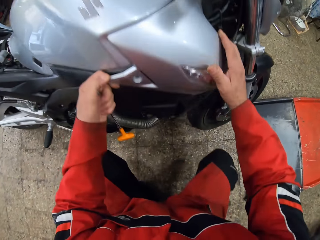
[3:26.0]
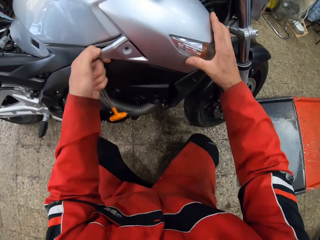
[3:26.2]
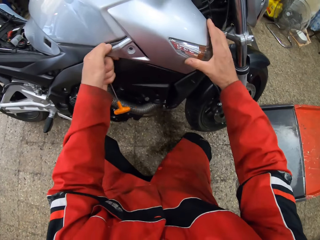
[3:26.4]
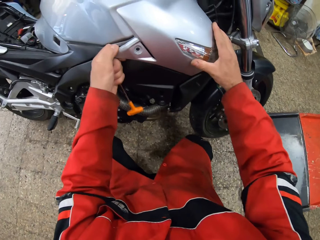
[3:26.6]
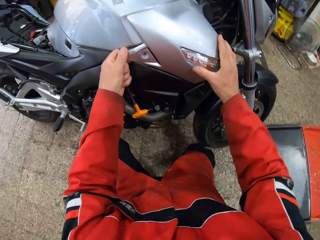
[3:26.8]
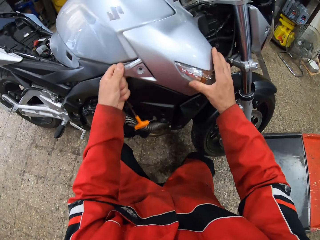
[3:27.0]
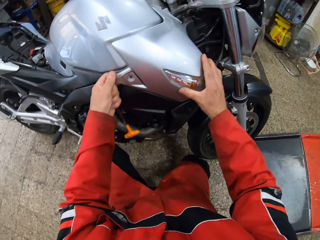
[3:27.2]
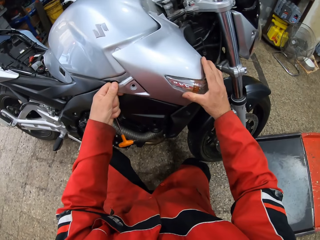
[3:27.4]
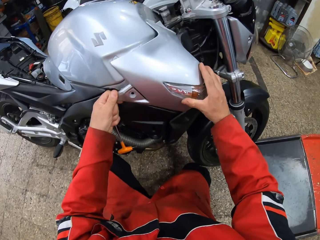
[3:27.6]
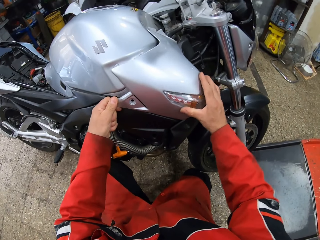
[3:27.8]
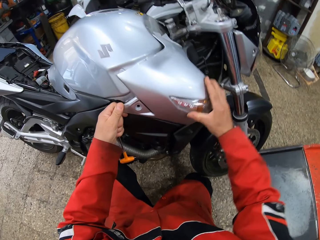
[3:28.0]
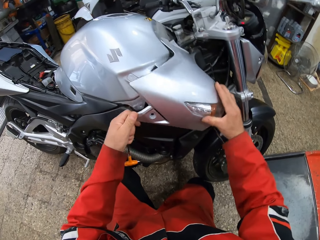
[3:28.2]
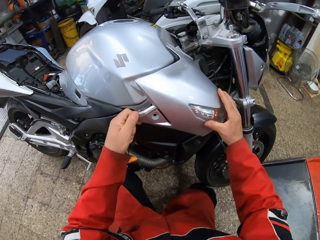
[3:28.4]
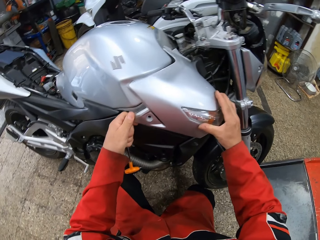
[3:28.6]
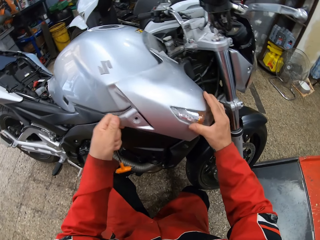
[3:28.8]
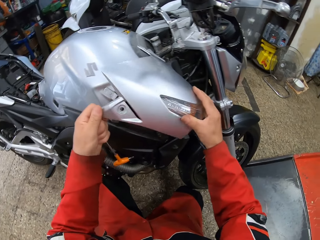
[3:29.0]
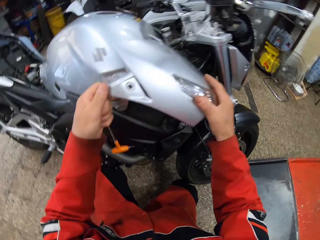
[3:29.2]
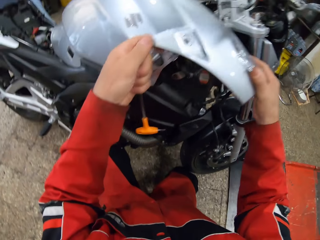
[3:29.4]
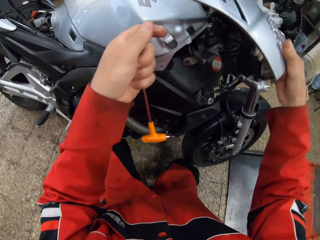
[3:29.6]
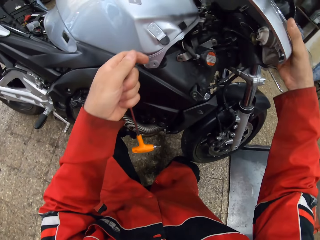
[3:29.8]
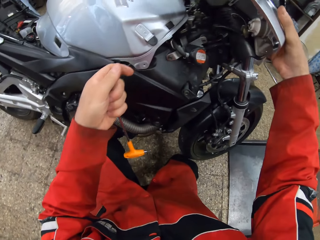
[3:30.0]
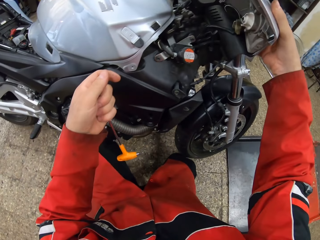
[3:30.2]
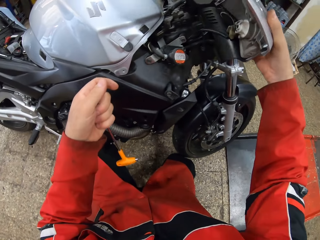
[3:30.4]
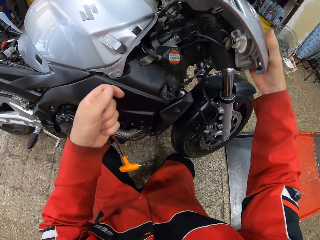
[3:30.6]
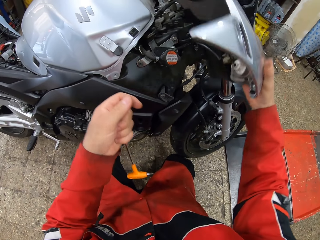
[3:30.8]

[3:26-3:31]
The camera wearer bends beside the motorcycle. They remove the cover. They lift the gas tank case from the motorcycle.

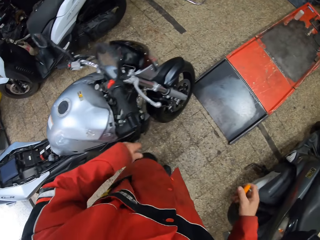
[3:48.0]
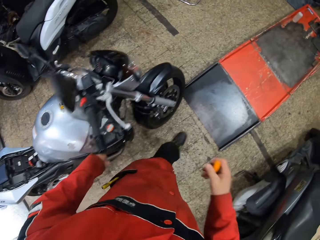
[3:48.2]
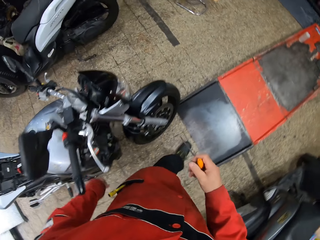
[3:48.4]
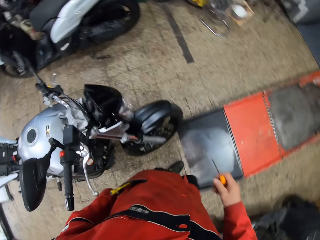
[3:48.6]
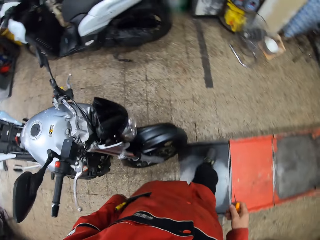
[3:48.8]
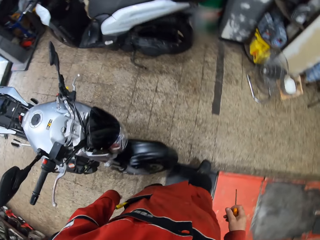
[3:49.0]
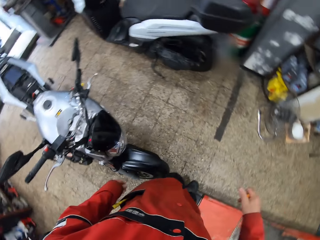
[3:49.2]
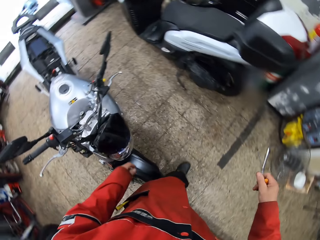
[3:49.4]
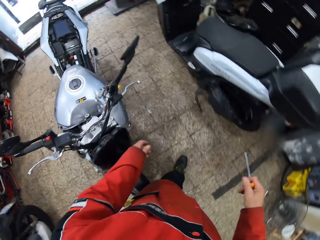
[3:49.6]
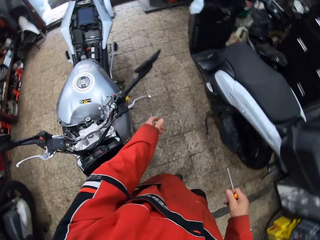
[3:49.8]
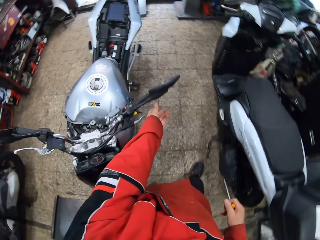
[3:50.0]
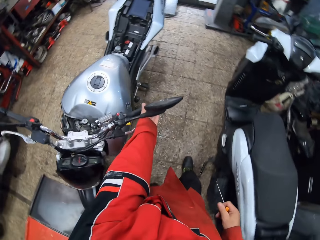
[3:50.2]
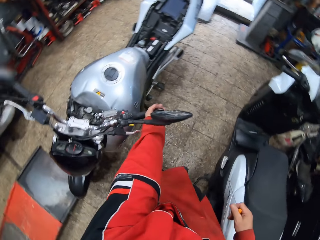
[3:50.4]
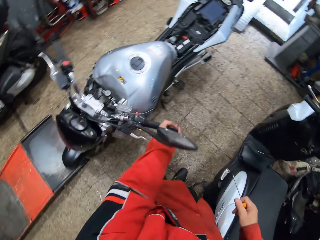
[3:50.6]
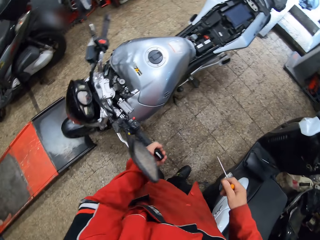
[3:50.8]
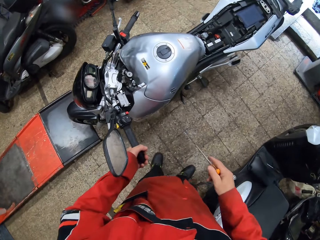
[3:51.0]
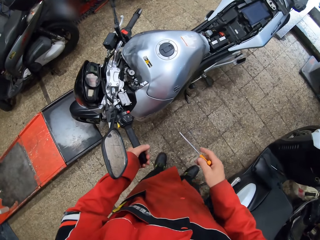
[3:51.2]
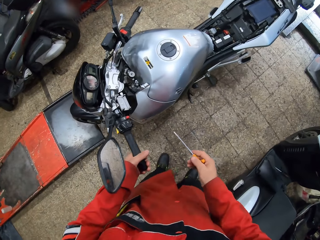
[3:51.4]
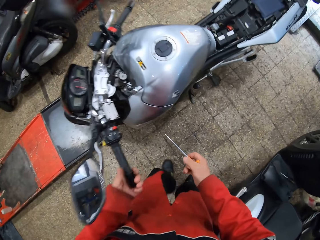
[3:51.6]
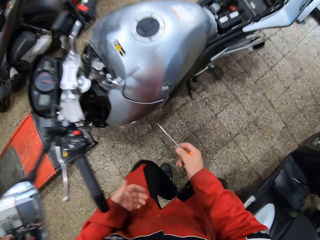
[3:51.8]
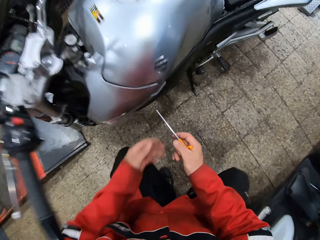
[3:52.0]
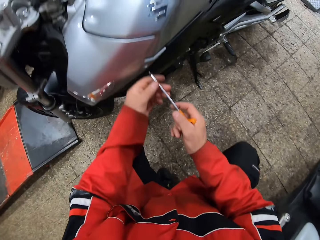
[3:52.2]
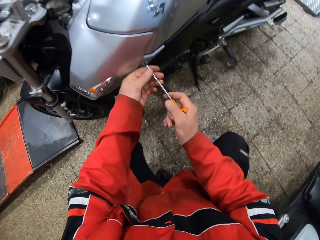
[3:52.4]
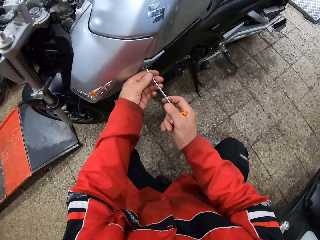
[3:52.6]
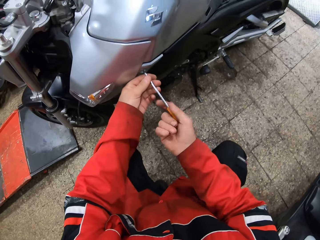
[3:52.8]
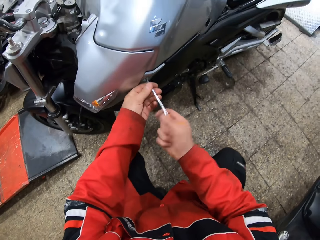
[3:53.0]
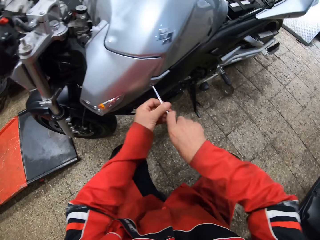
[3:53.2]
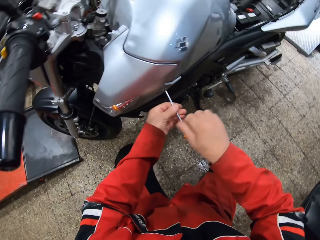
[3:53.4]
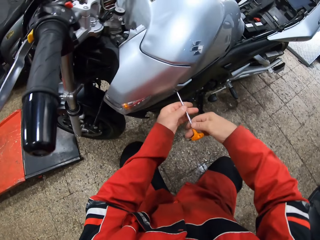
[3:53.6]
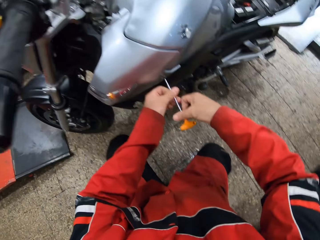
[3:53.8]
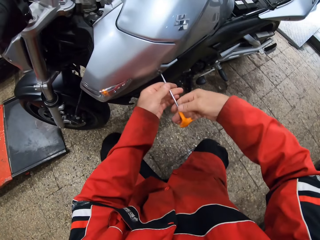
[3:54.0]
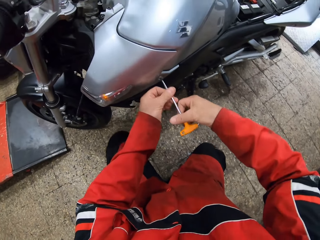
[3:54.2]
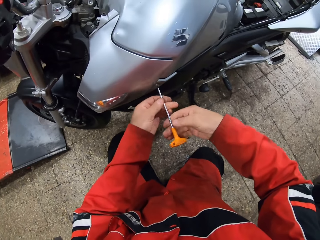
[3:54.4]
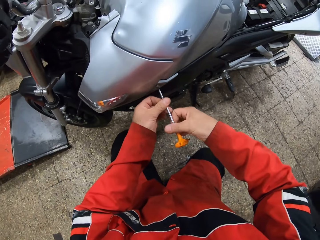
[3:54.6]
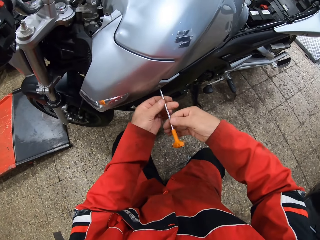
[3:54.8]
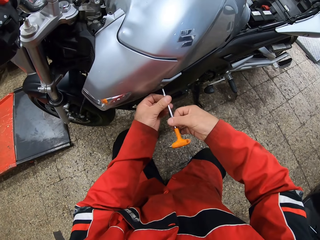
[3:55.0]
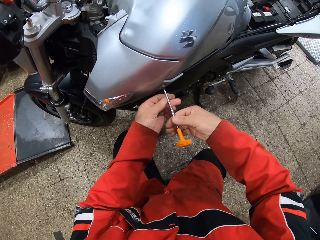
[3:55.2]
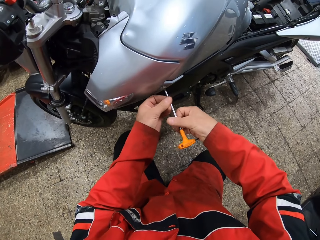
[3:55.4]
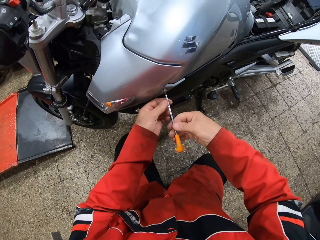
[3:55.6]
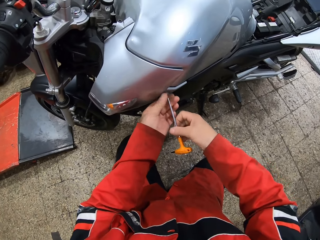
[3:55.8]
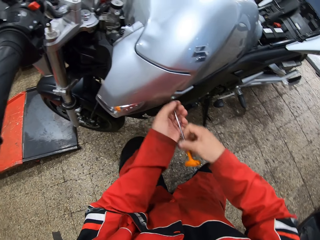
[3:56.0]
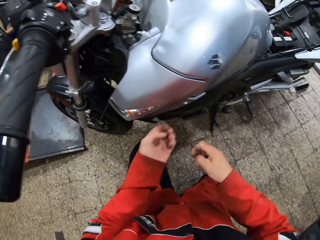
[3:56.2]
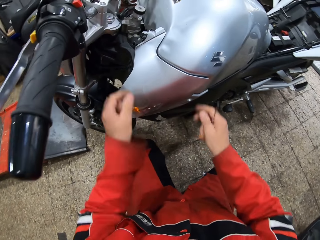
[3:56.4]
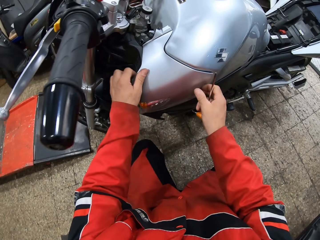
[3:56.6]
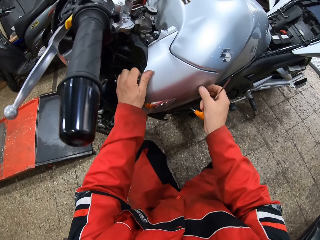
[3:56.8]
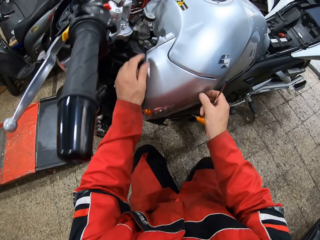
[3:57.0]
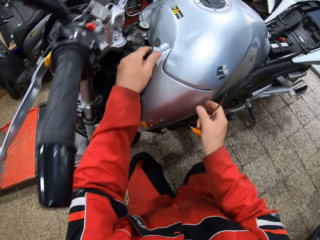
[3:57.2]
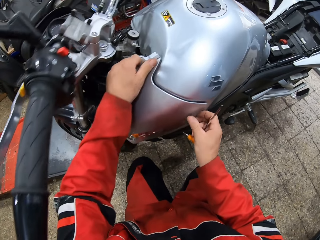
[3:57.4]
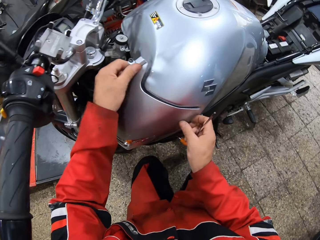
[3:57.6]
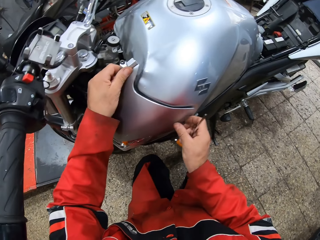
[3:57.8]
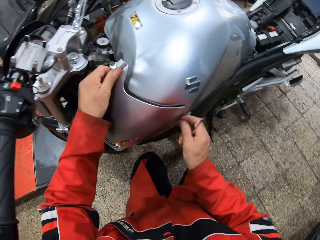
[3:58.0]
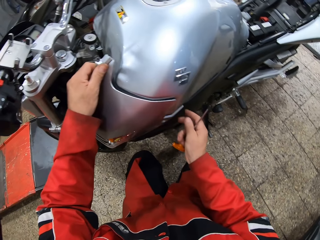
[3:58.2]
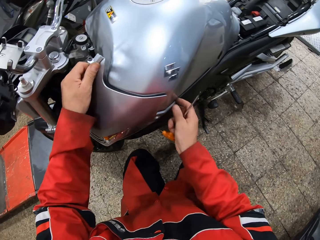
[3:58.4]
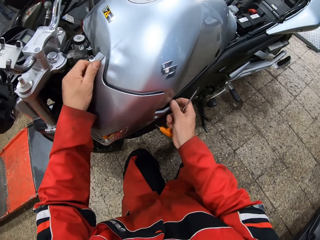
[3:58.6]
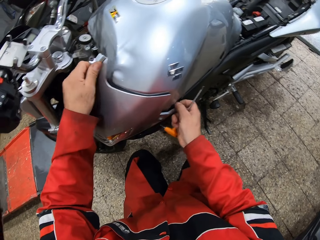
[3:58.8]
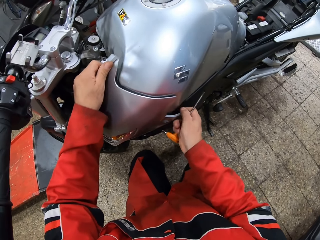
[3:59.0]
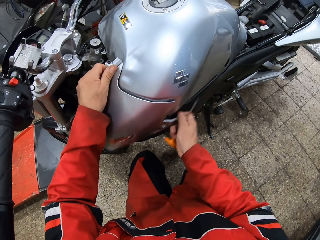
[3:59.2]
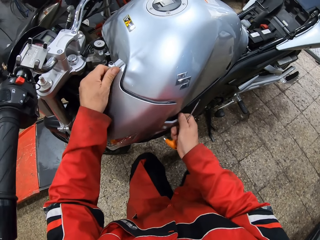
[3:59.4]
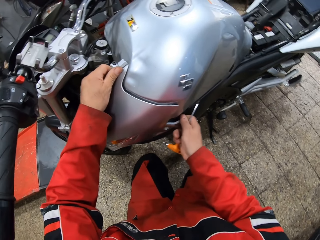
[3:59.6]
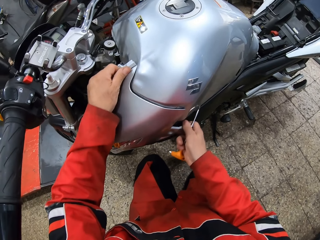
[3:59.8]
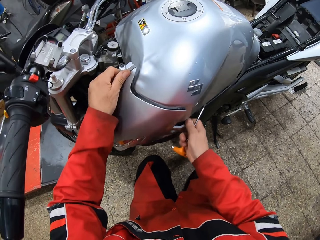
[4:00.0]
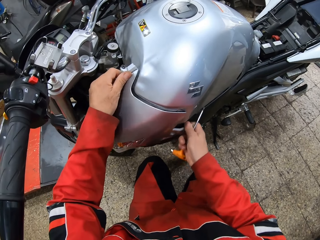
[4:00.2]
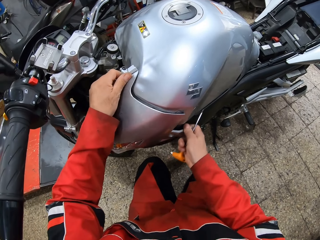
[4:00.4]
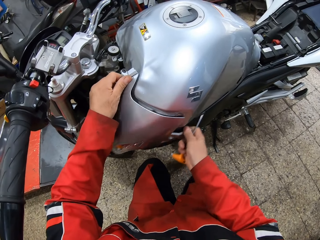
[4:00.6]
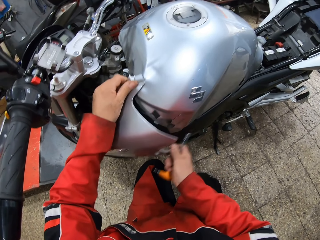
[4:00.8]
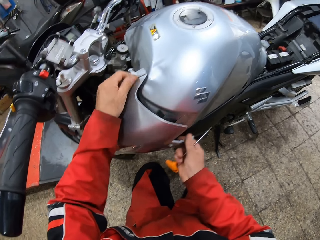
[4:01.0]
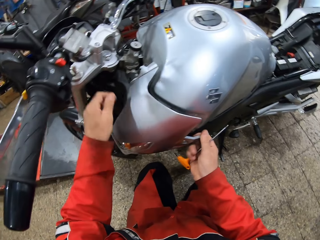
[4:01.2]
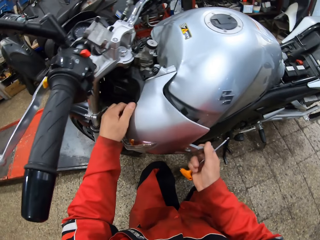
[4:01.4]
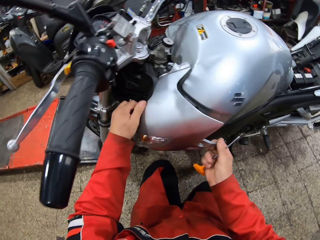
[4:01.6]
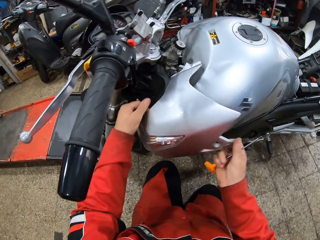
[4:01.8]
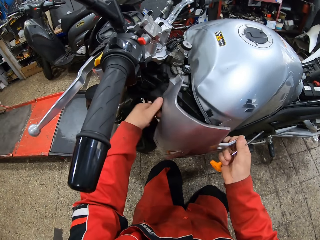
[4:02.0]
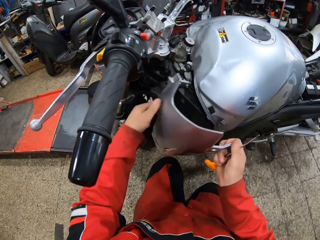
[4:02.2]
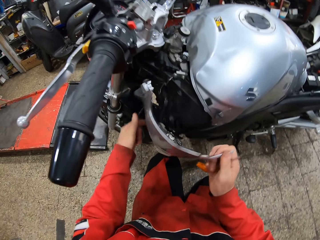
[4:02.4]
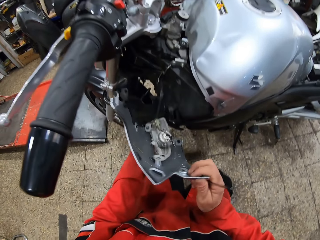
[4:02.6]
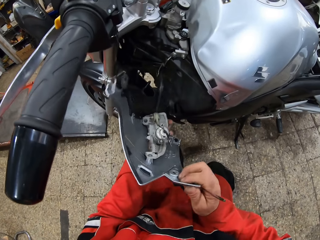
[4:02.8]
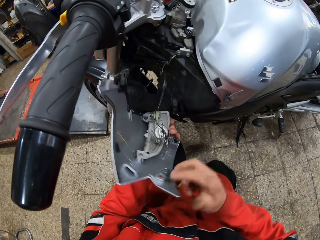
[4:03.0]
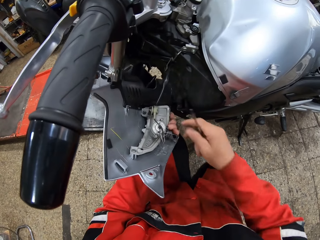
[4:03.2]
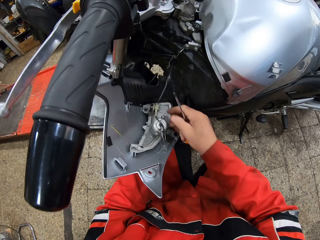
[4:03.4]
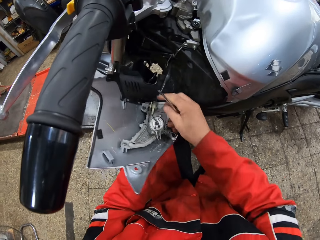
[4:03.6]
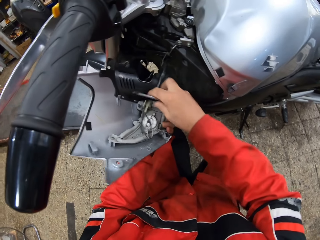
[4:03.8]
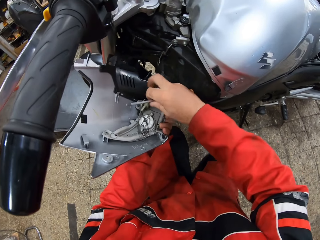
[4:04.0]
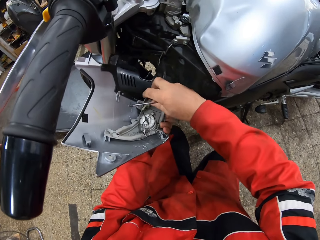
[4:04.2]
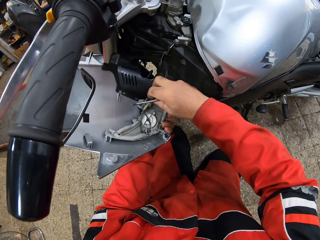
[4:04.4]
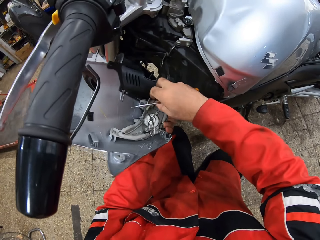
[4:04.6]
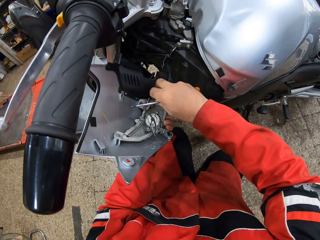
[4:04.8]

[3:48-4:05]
The camera wearer walks around the motorcycle. He adjusts the handlebar of the motorcycle with his left hand. He bends down. He inserts the orange screwdriver into a screw in the motorcycle gas tank with both hands. He unscrews the screw on the motorcycle gas tank with the orange screwdriver. He removes the orange screwdriver from the screw on the motorcycle gas tank, and removes the screw from the motorcycle gas tank. He places both hands on the motorcycle gas tank. He removes the fuel tank cover. He lifts the gas tank case from the motorcycle.
